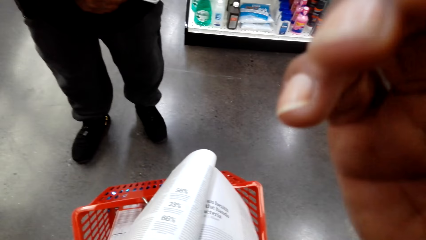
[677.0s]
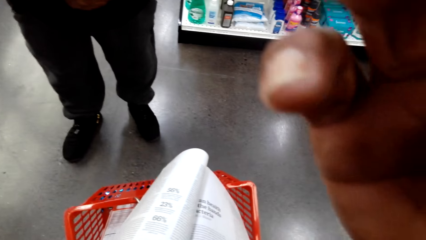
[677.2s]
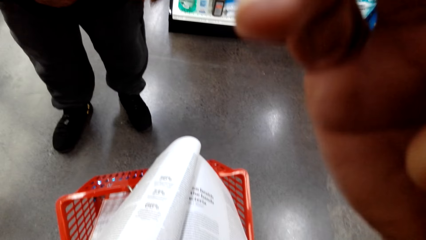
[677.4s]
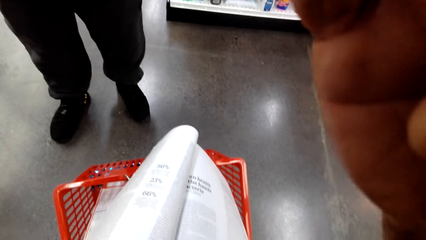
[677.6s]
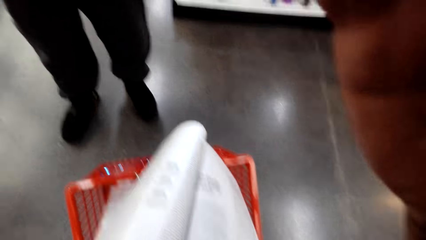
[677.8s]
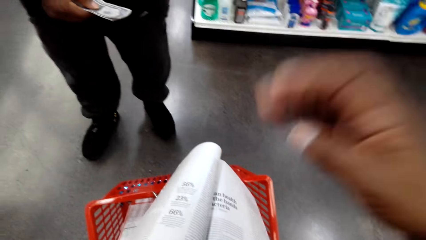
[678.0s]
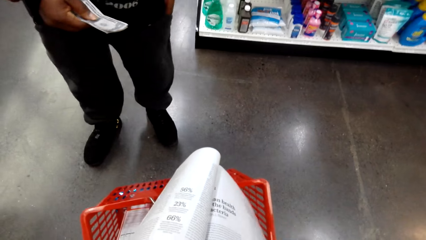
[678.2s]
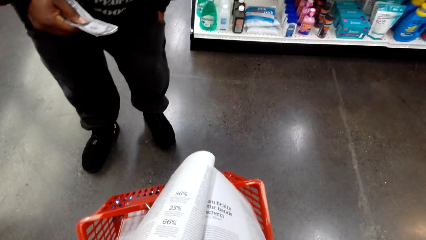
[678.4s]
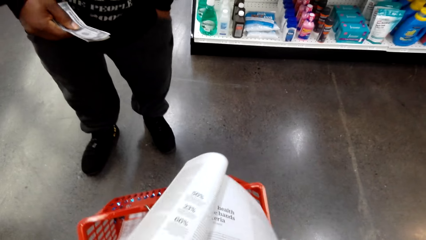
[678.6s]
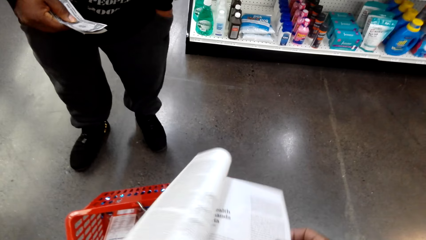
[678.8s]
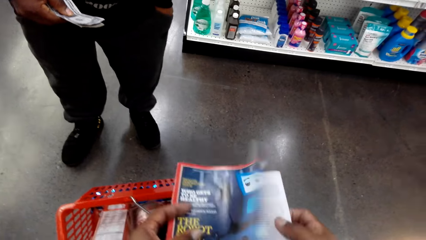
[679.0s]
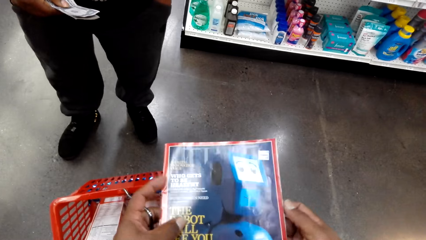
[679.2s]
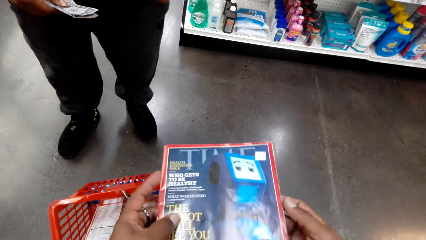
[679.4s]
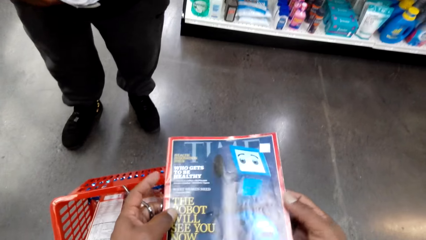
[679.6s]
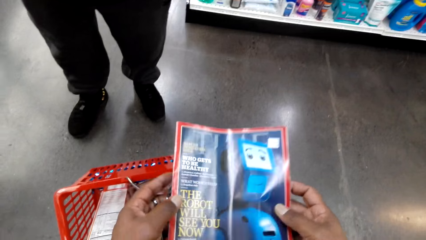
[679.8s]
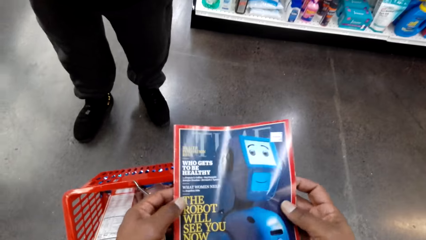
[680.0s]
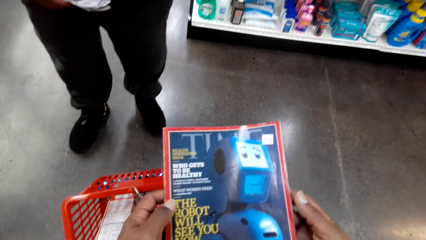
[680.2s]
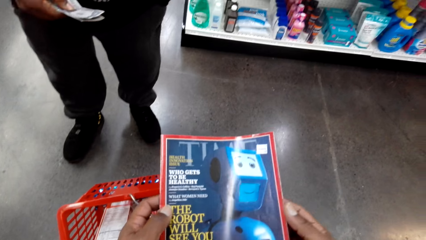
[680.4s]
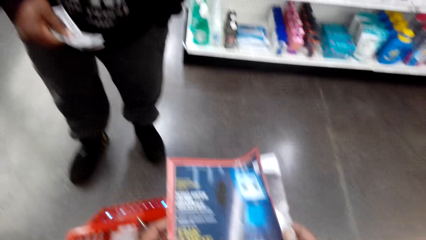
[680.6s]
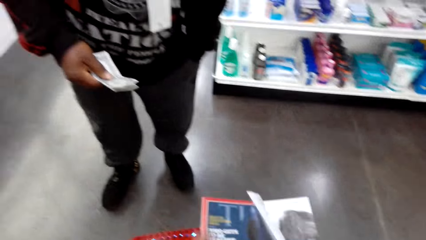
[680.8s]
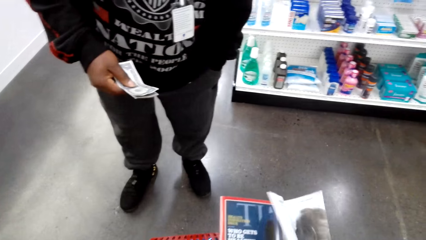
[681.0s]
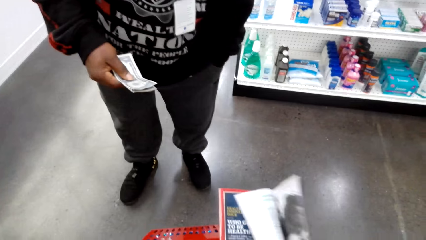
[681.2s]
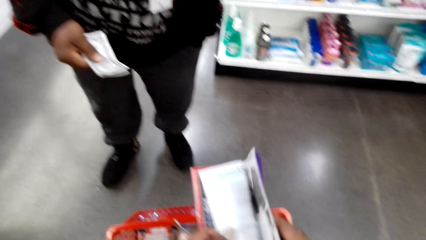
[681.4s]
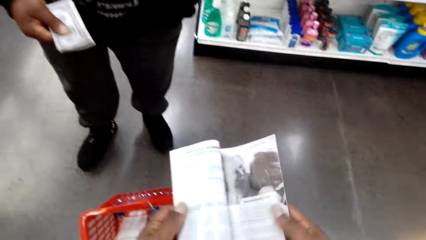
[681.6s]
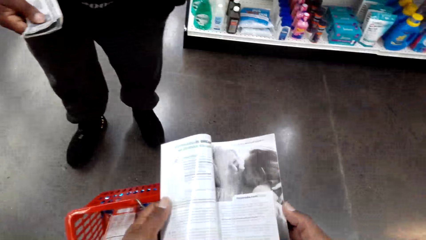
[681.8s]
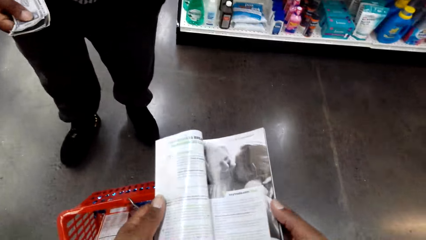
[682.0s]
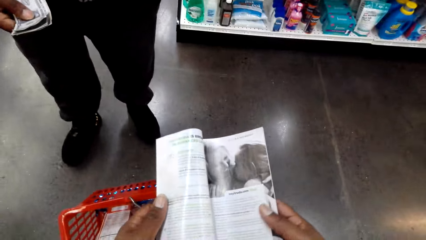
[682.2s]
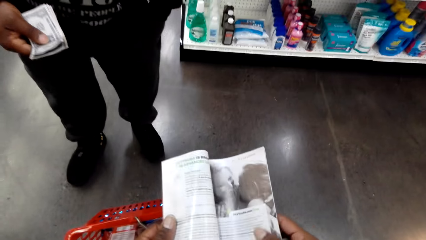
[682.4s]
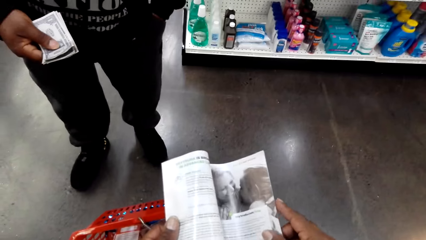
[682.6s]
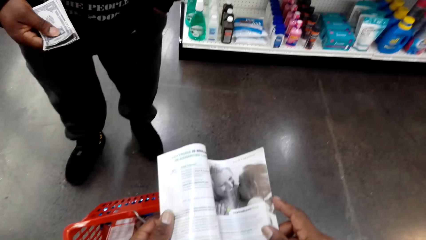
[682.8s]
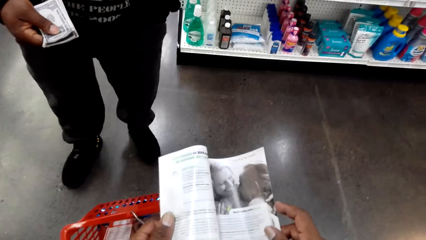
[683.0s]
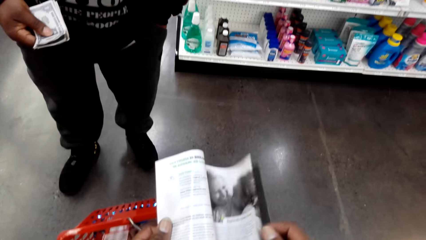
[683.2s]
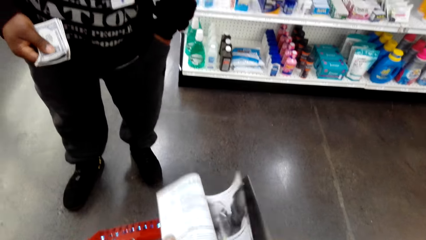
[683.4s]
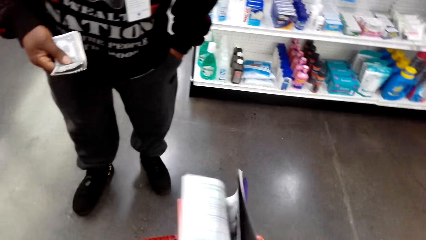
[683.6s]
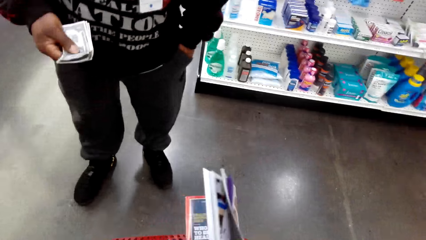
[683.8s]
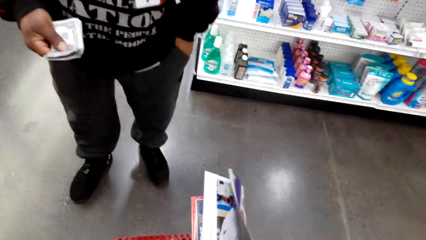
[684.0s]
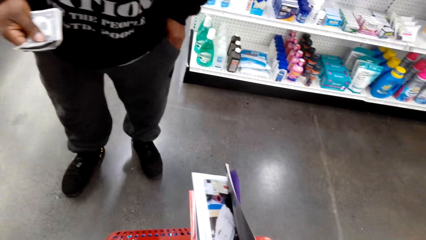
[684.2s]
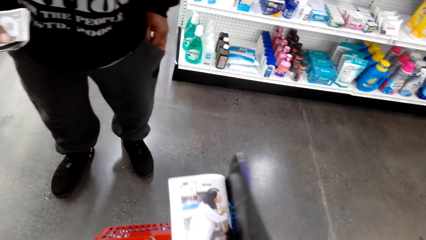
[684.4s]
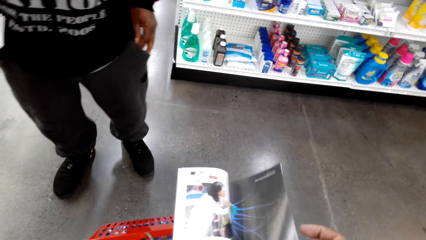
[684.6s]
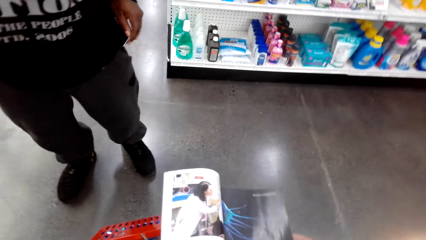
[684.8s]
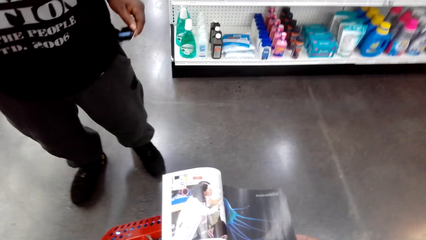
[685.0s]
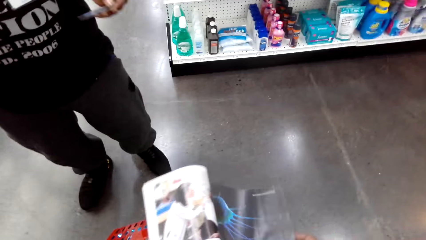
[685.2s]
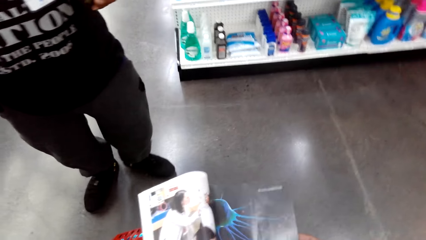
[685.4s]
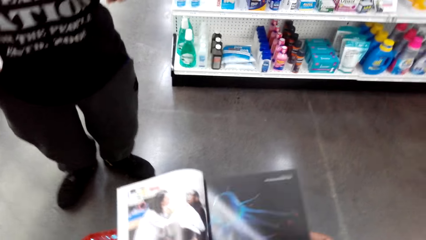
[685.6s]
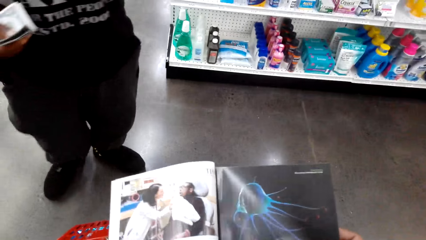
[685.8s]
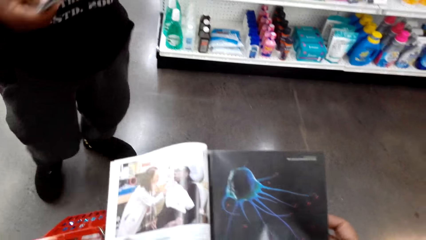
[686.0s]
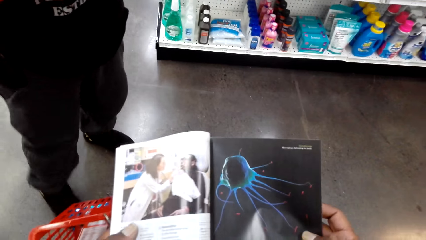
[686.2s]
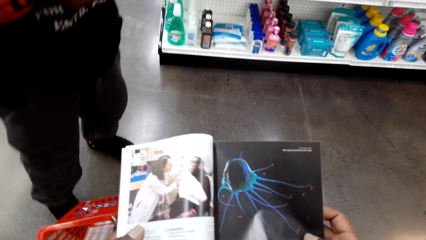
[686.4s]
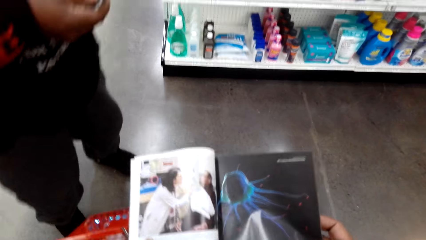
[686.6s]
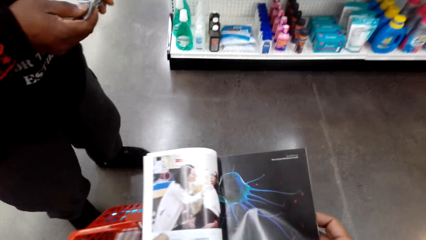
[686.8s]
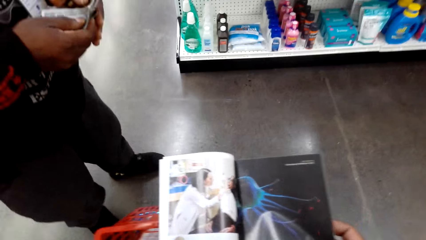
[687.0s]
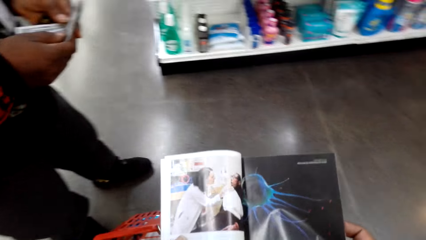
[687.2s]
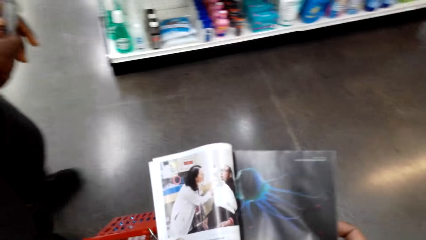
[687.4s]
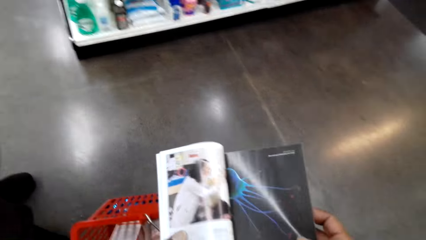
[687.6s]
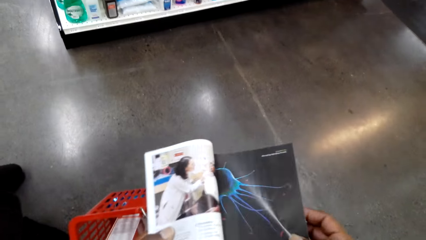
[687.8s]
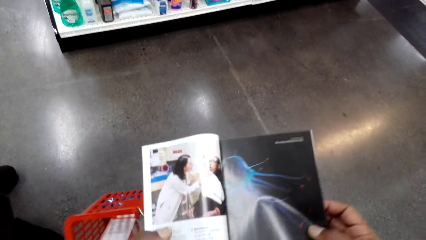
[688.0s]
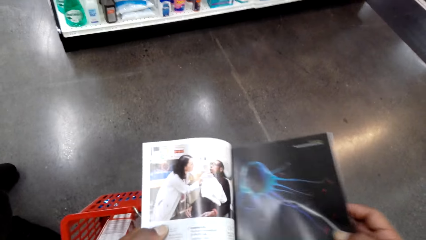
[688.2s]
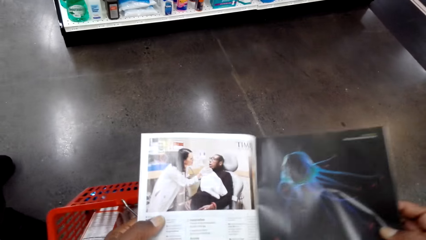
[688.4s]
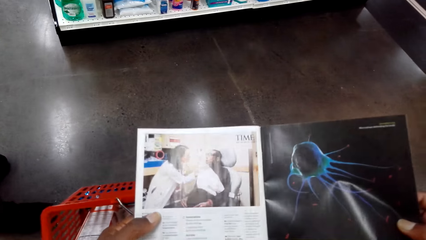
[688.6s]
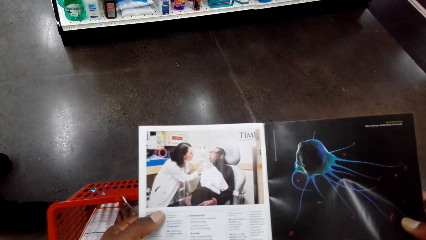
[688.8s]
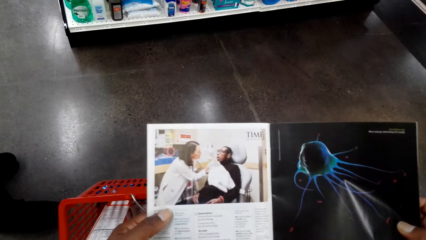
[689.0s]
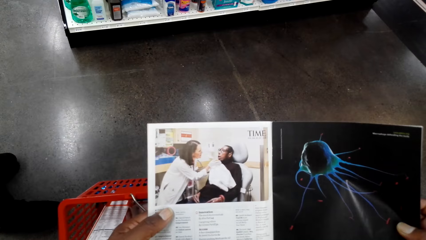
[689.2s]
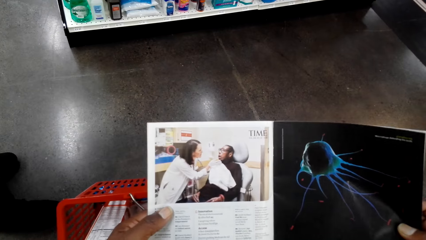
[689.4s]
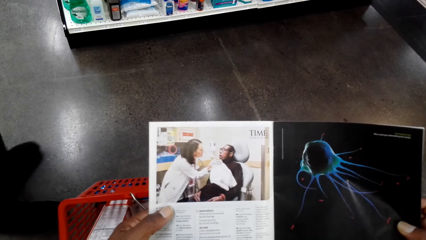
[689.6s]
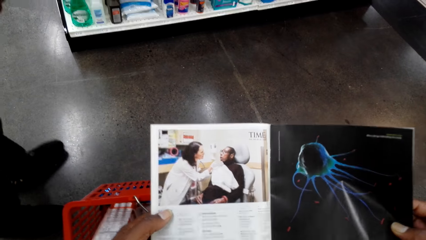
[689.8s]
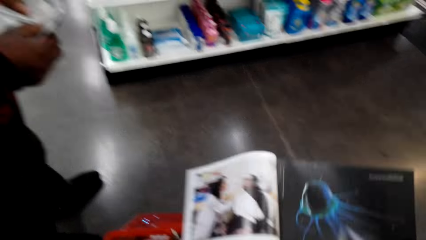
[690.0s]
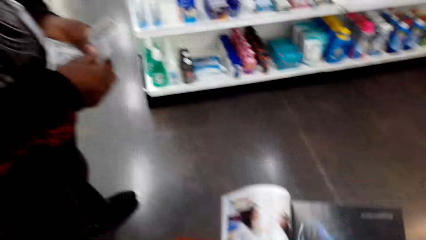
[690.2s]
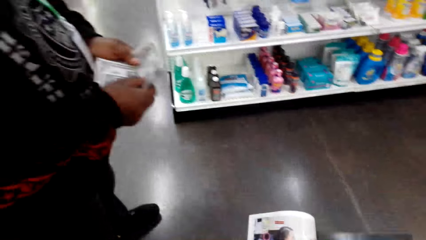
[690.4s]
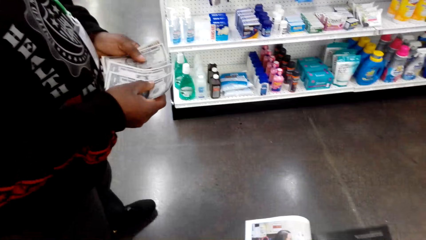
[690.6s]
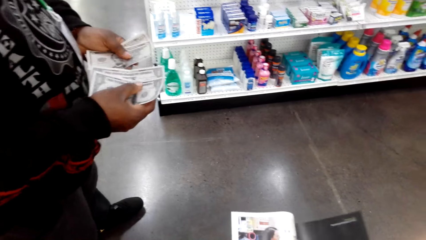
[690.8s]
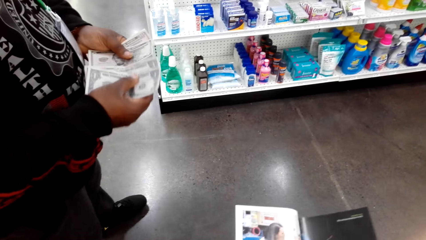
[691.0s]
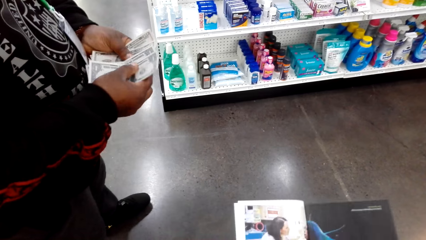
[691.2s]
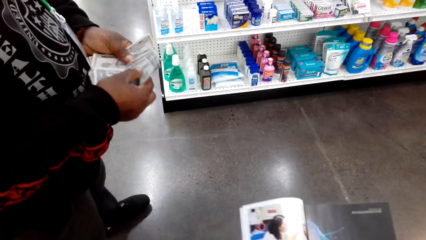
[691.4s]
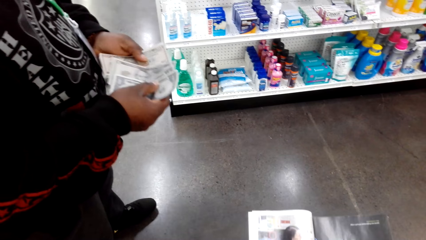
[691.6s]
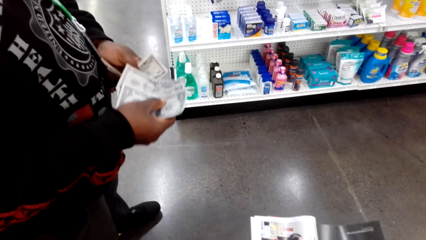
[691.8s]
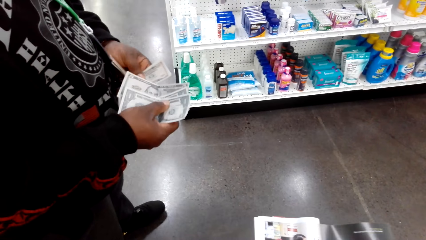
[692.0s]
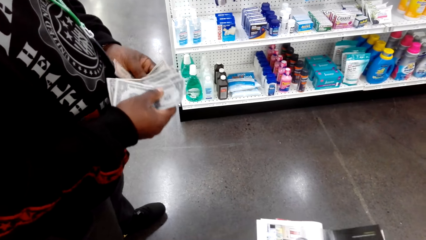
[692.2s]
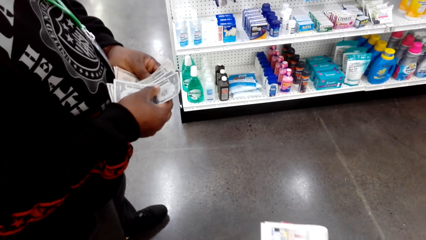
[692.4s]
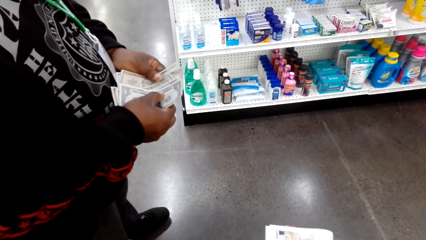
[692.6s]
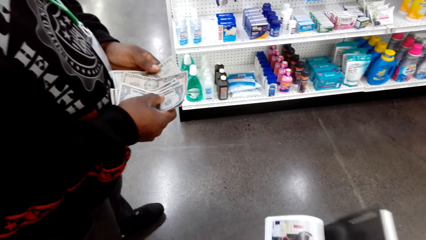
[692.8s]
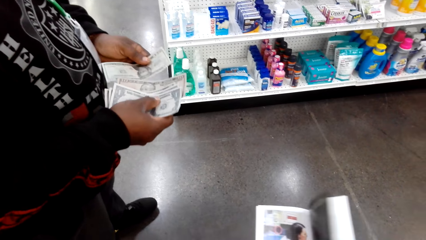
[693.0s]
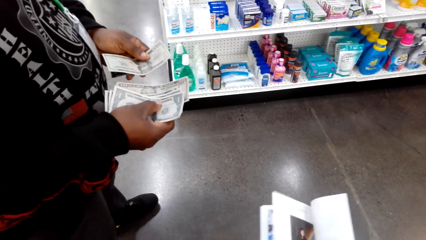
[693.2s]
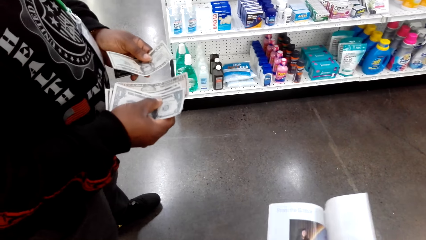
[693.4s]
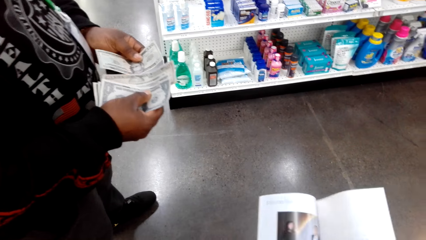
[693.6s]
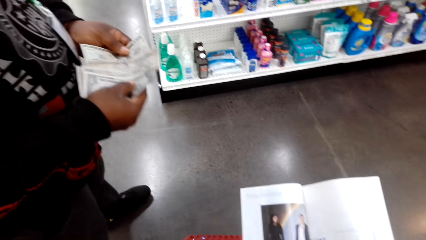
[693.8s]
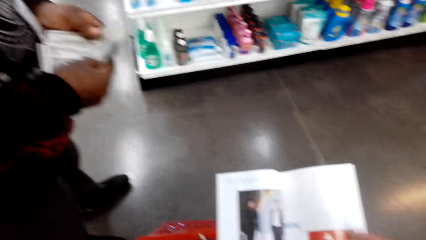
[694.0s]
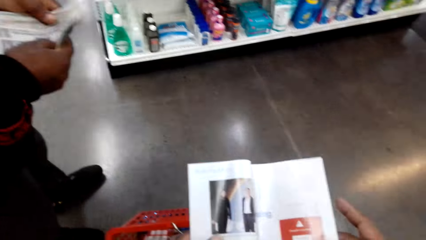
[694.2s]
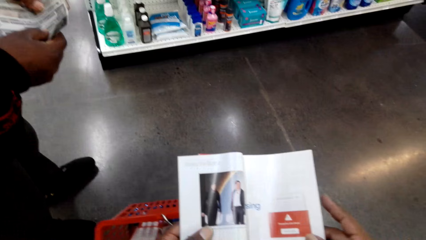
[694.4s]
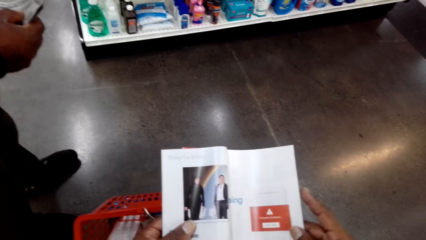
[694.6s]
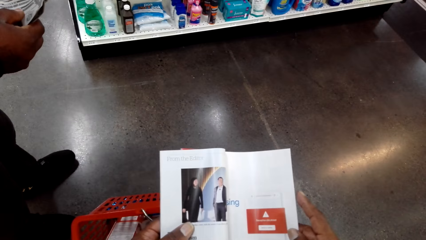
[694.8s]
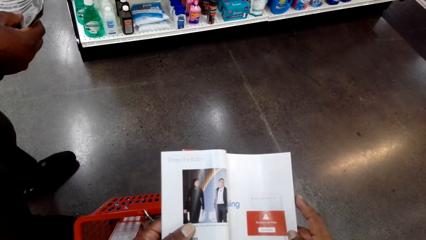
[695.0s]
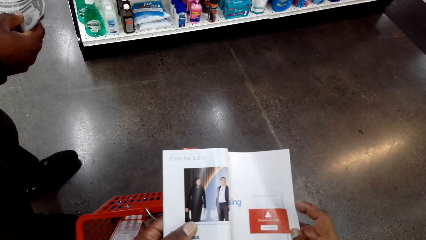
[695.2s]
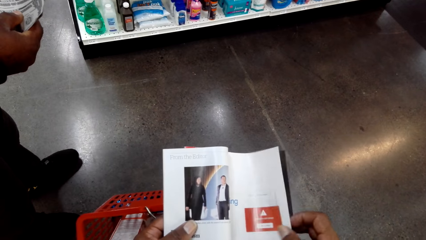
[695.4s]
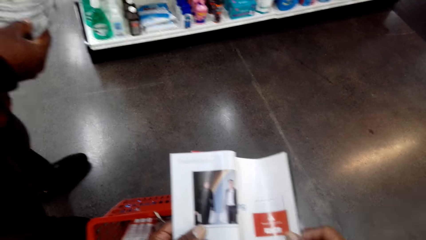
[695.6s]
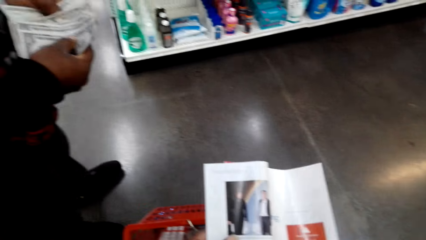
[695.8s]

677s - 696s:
The camera wearer touches the camera. He raises his hand. He drops his hand. He closes the book. He opens the book. He interacts with a man. He removes a card from his pocket. A person passes money from one hand to the other repeatedly. The camera wearer opens the pages of the book.
